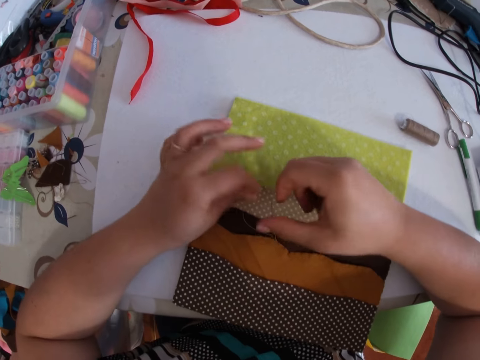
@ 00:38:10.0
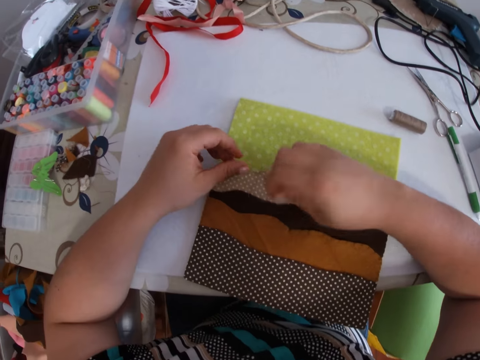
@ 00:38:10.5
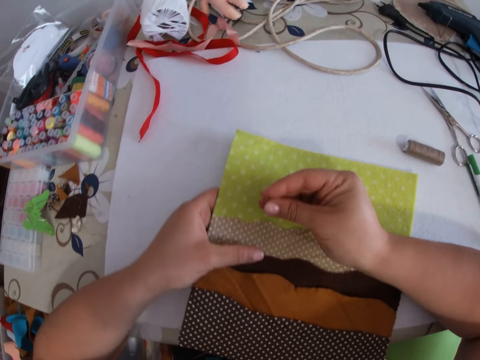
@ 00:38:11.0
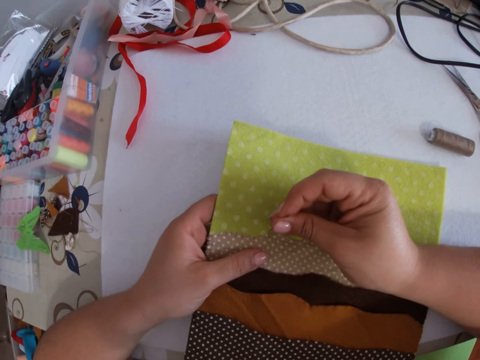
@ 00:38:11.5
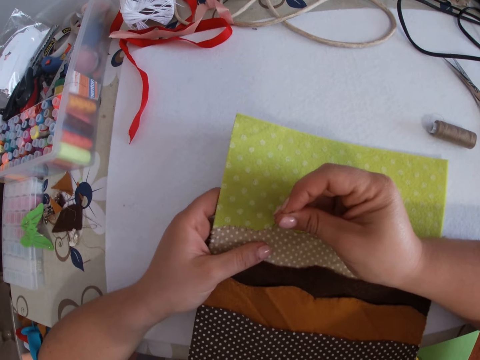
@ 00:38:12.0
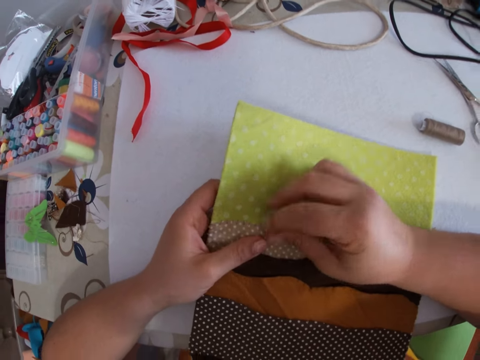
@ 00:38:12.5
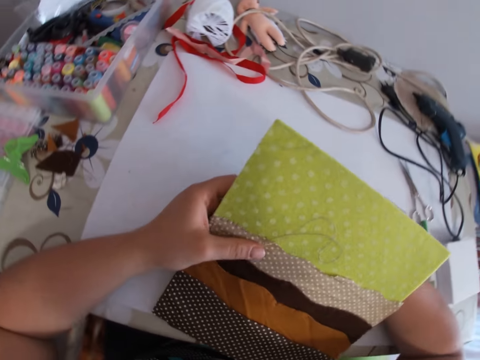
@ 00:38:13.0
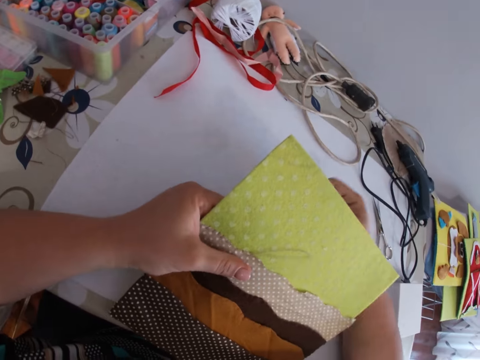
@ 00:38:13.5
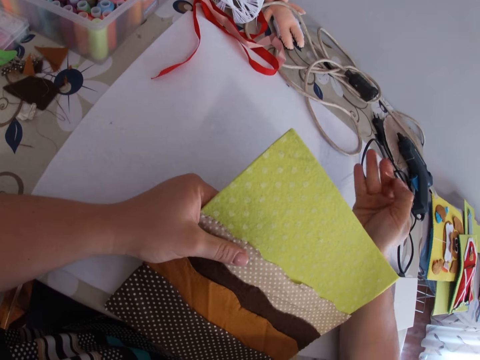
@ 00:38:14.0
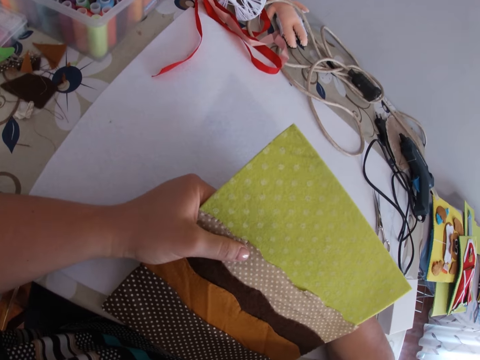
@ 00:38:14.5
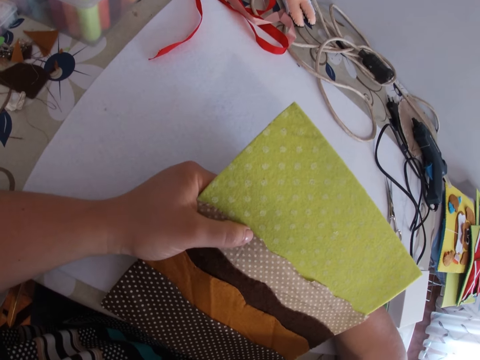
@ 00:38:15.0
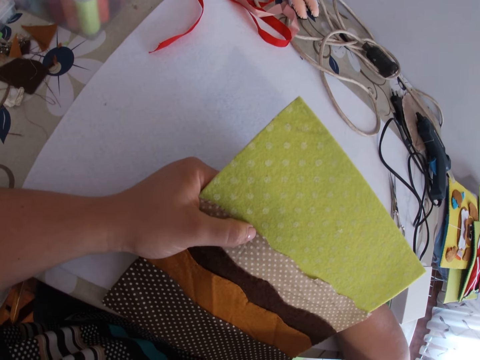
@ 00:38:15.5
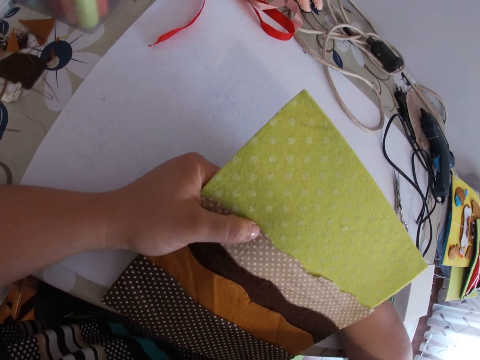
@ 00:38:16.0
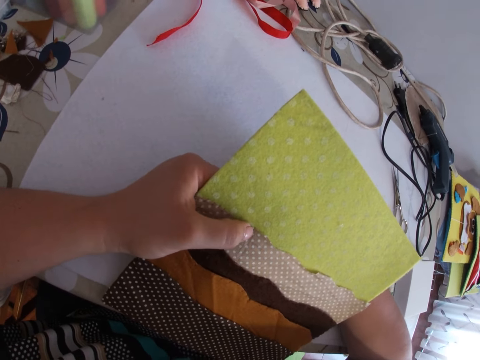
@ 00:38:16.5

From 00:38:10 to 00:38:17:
The camera wearer puts the mat on the table. They pick up the needle. They pick up the mat. They stitch the mat.

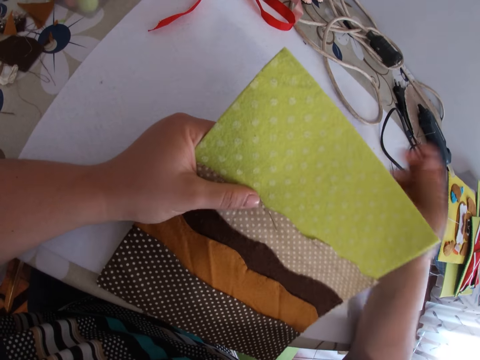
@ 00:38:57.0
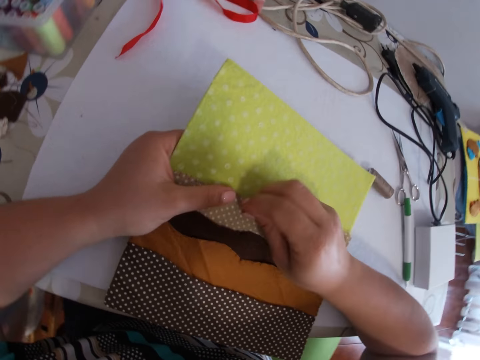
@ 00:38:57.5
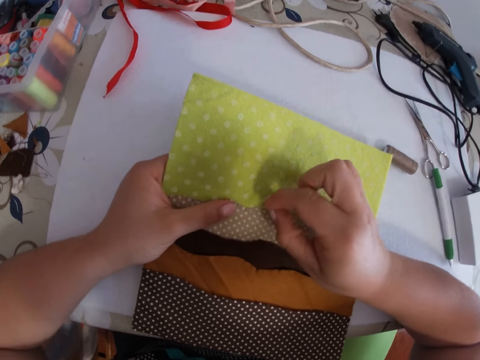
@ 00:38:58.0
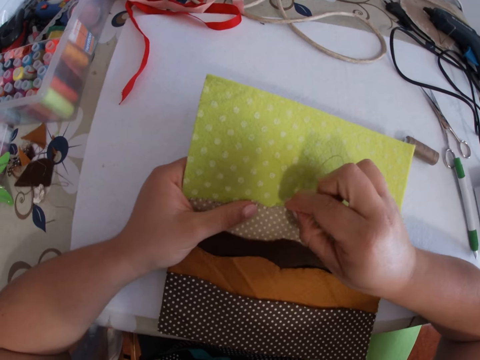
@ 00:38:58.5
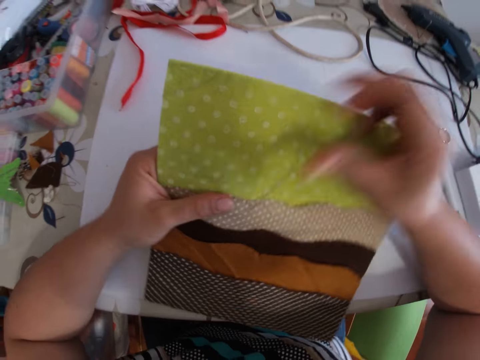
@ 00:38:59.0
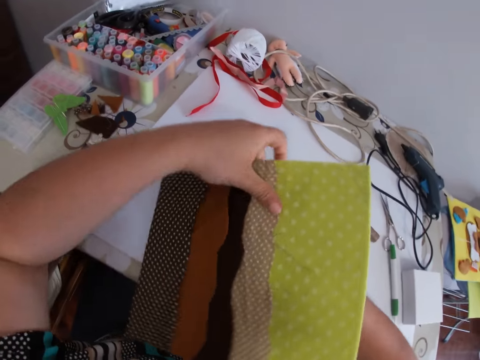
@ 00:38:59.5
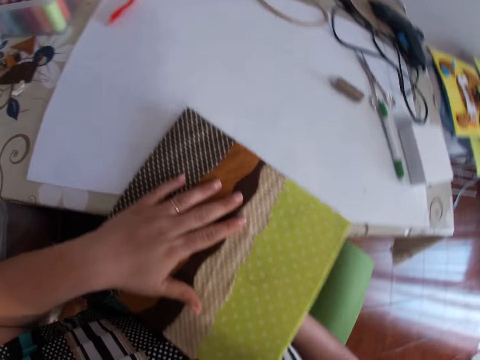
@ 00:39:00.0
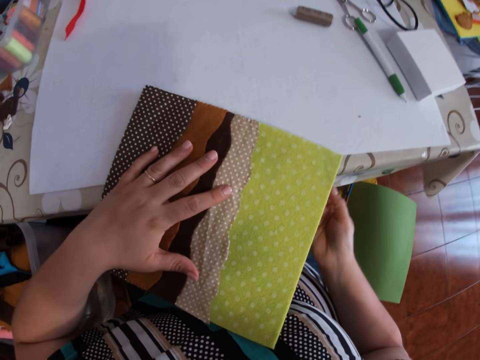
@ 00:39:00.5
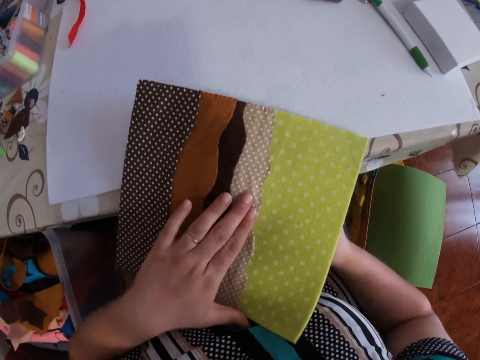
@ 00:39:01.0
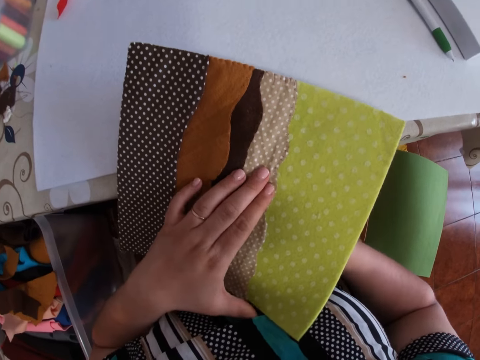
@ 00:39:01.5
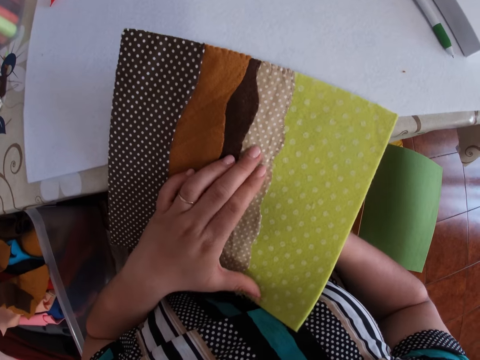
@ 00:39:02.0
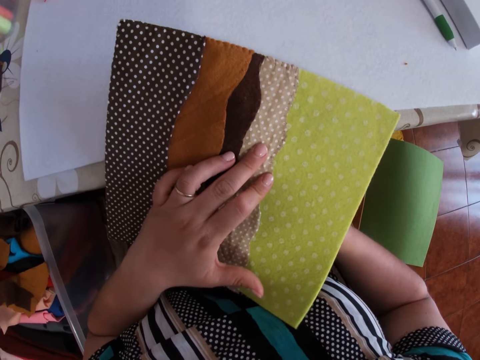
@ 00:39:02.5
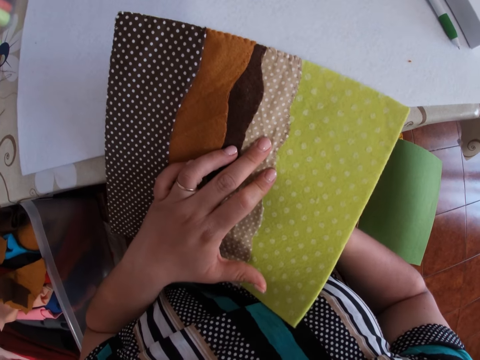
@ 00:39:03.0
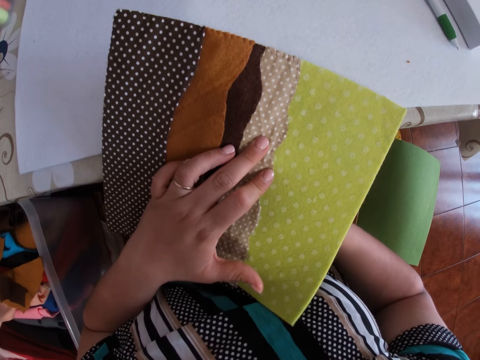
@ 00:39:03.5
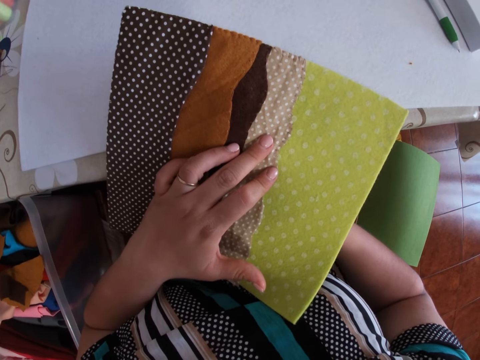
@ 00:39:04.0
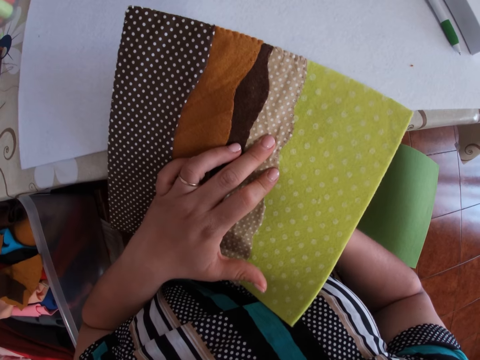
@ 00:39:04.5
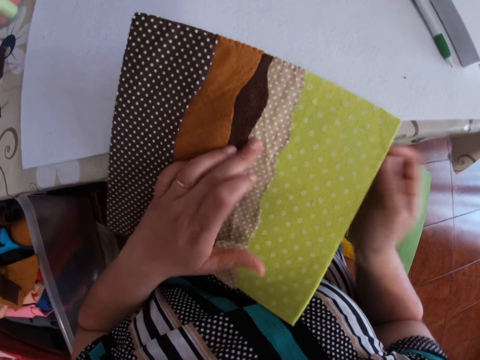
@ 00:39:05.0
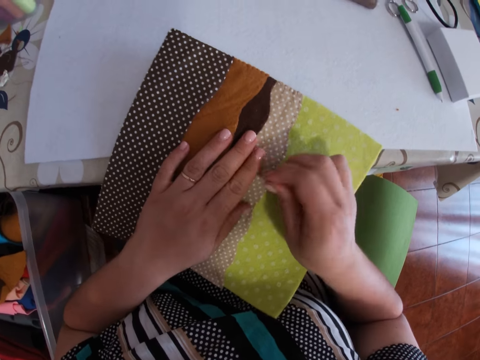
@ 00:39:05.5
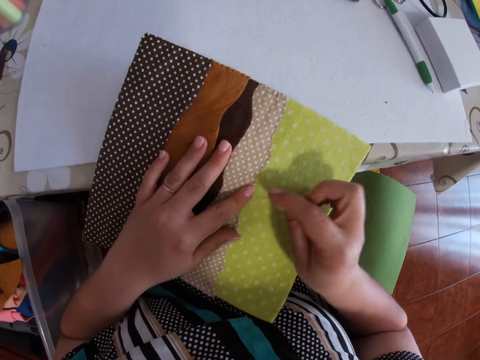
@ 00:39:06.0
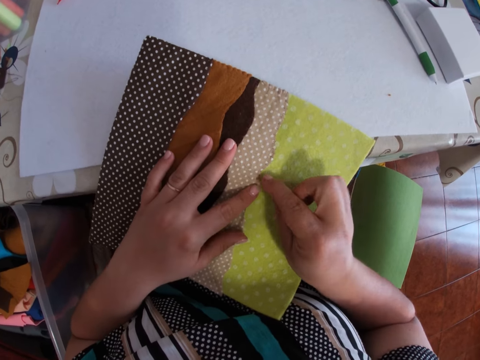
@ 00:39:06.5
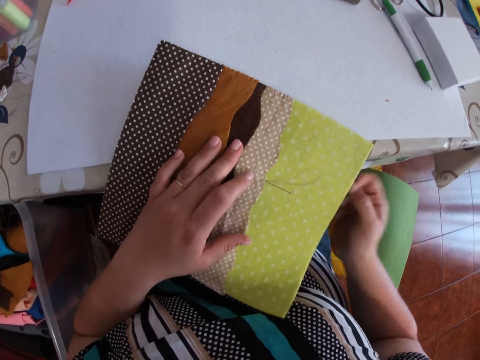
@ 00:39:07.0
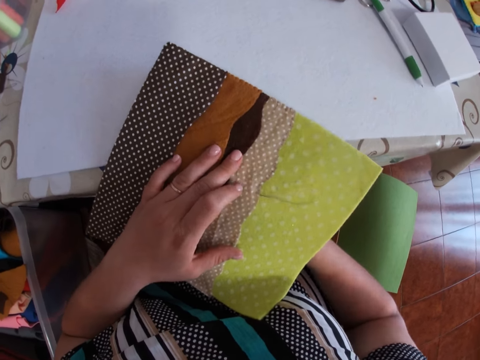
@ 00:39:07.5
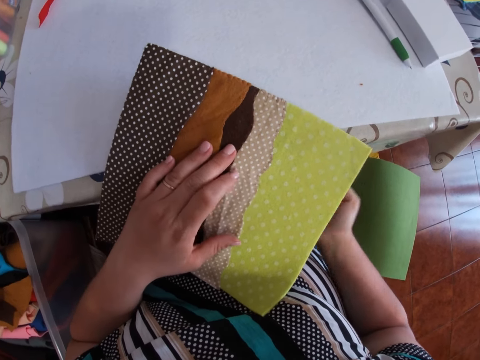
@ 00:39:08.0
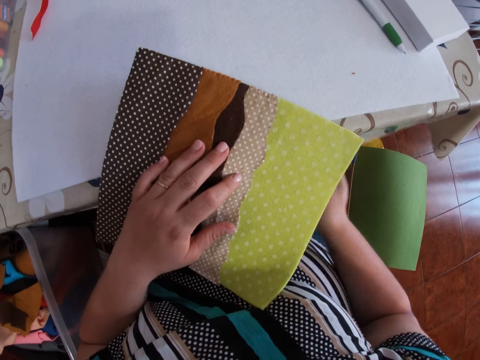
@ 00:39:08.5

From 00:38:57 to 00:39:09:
The camera wearer turns the mat. They put the mat on the table. They stitch the mat.

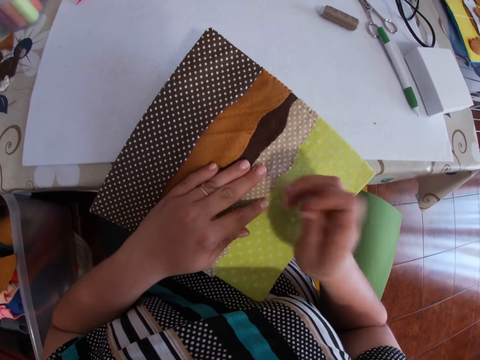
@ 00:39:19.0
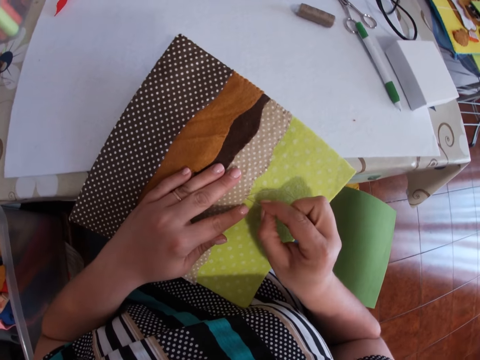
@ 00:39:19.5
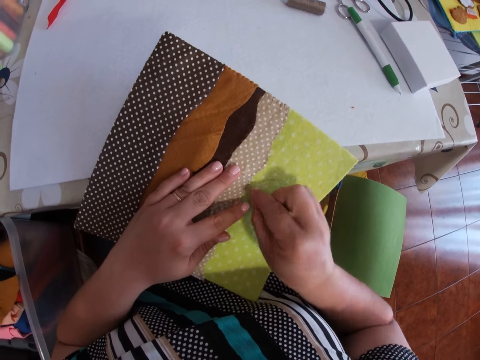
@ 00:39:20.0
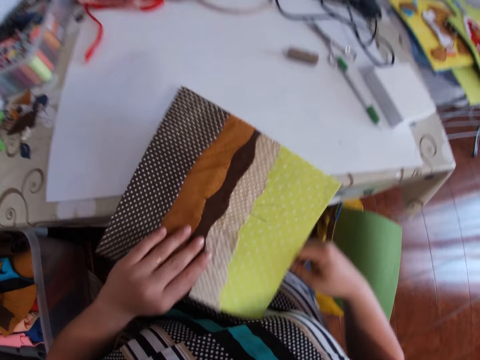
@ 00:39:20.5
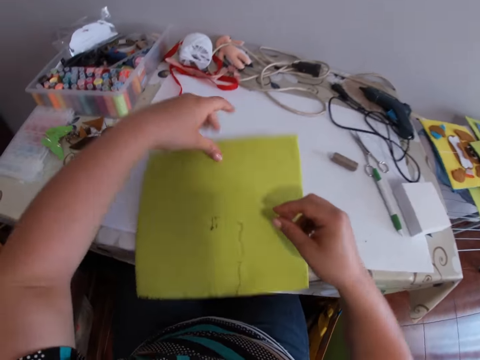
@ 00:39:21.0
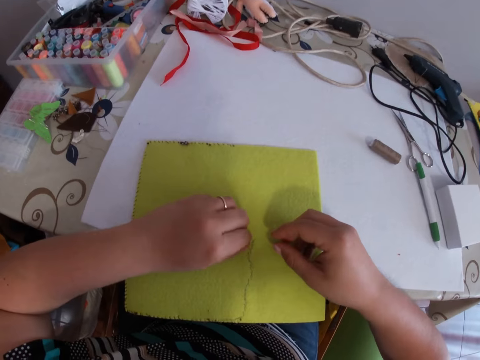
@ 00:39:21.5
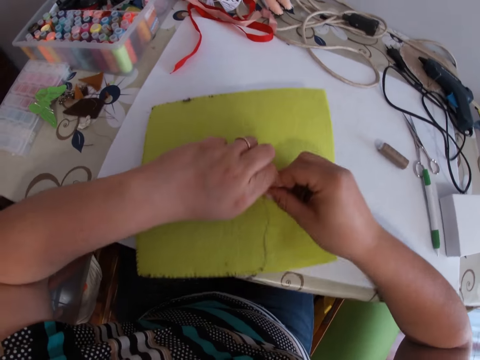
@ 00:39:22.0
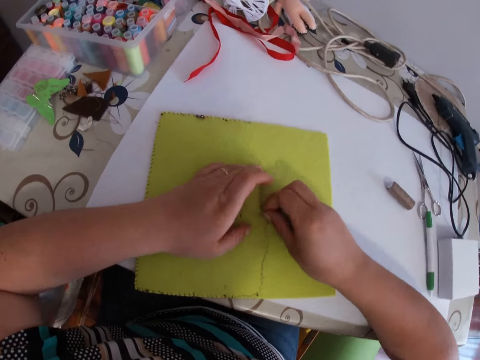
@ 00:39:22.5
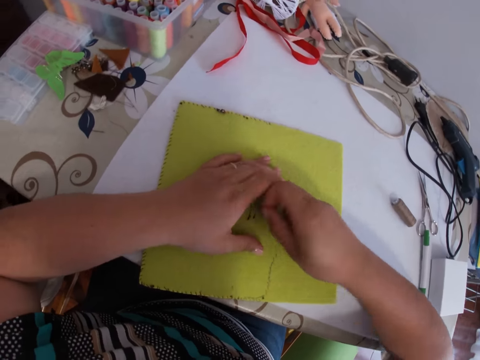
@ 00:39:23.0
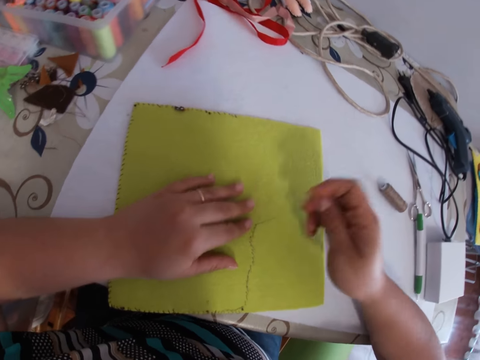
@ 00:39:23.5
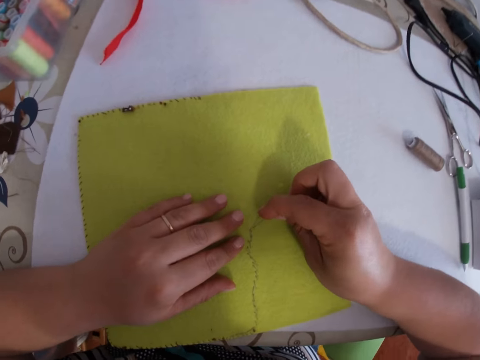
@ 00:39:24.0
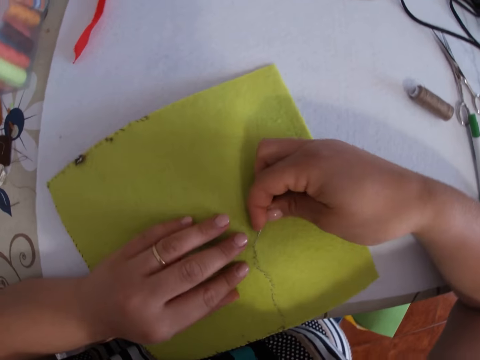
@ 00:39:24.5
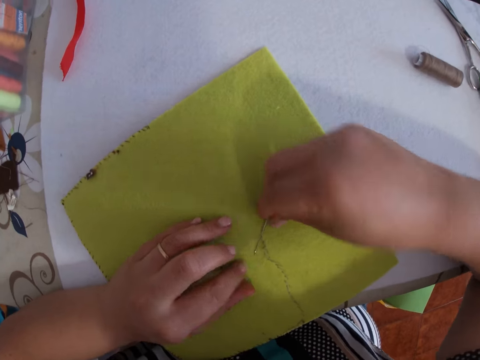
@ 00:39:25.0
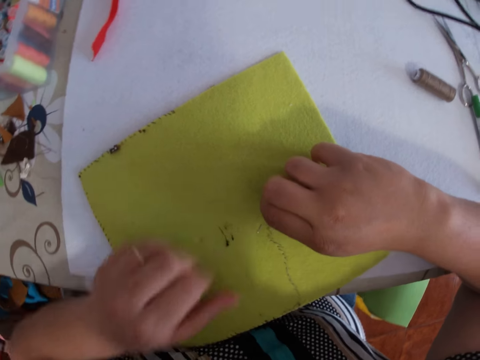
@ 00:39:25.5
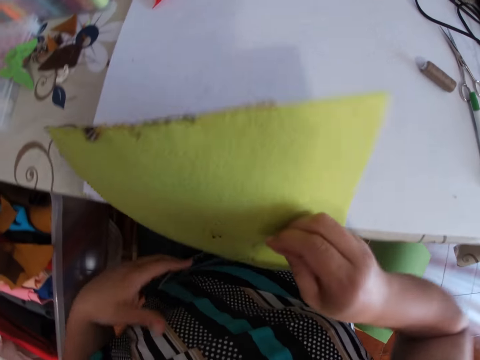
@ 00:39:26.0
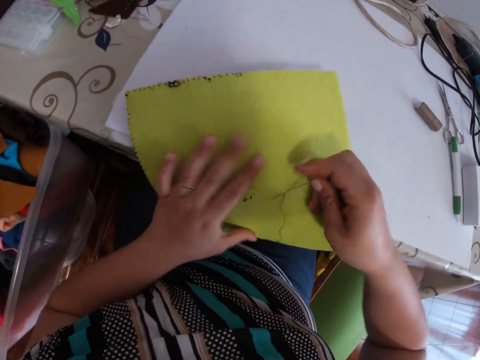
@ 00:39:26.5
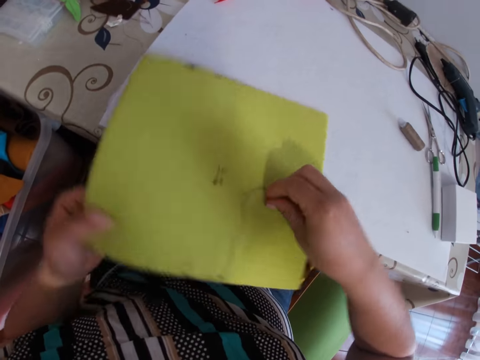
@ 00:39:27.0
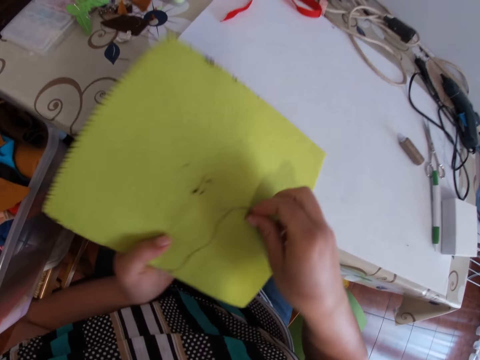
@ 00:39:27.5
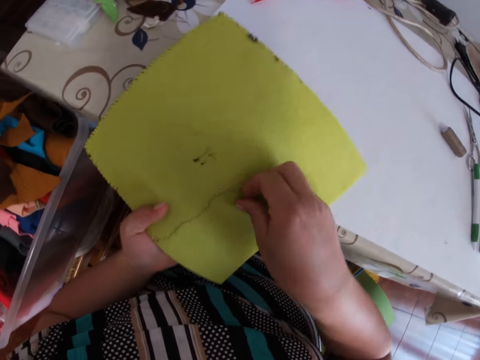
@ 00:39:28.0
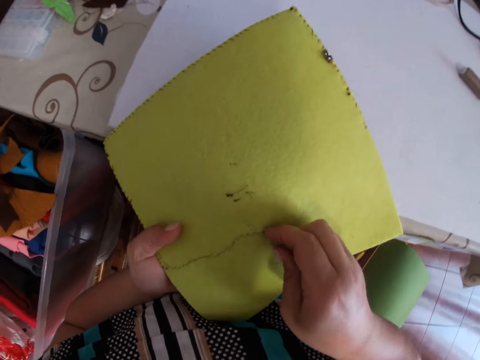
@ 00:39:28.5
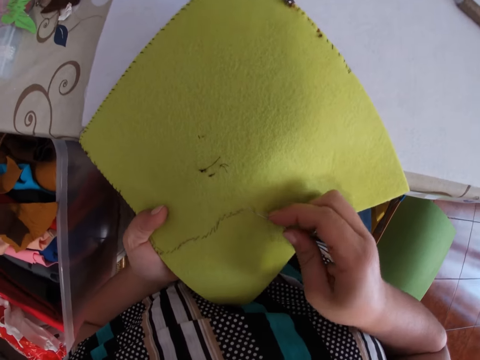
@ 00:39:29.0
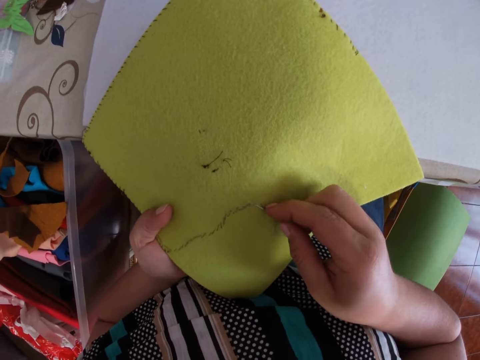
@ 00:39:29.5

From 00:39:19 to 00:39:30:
The camera wearer turns the fabric or mat to the other side with the left hand. They touch the needle. They sew the fabric with the needle and thread with both hands. They move the mat. They move the mat again. They touch the mat and lift the mat. They stitch the mat.
